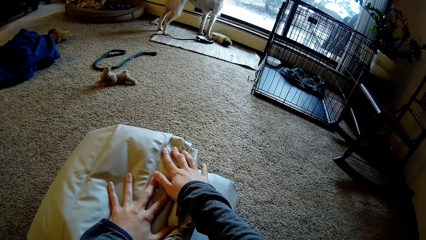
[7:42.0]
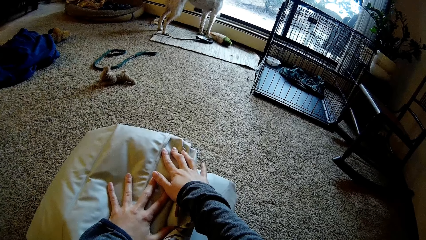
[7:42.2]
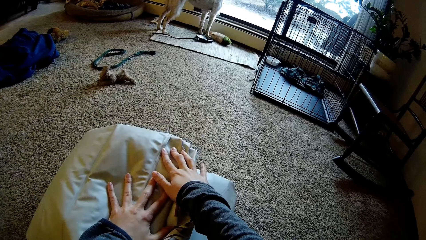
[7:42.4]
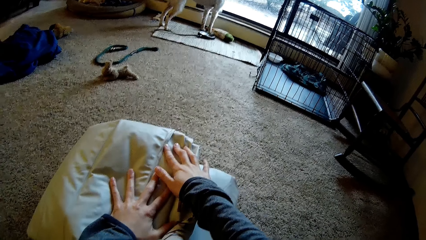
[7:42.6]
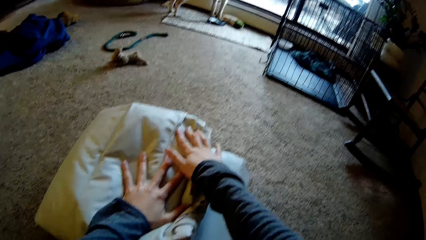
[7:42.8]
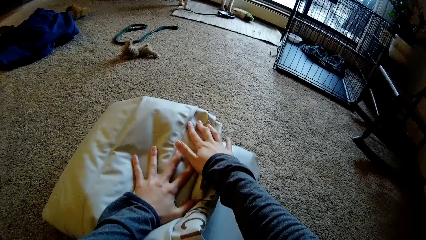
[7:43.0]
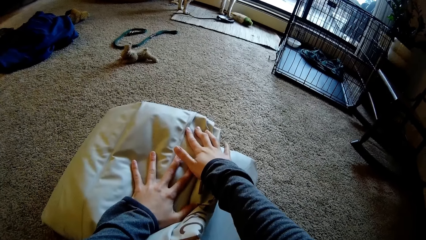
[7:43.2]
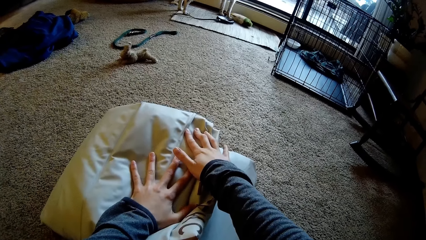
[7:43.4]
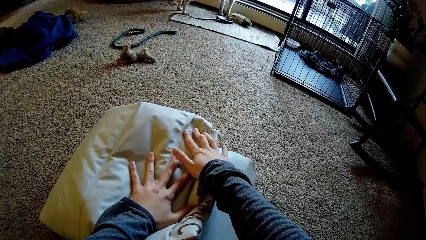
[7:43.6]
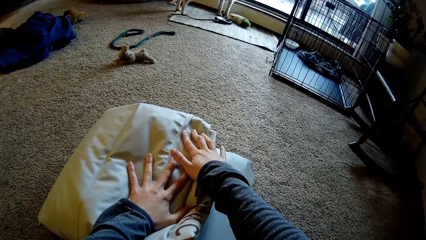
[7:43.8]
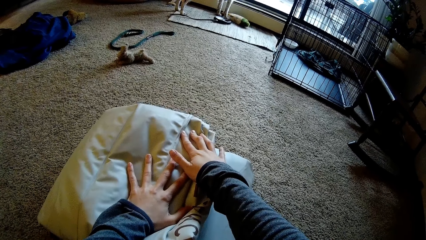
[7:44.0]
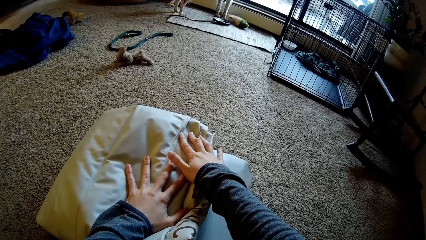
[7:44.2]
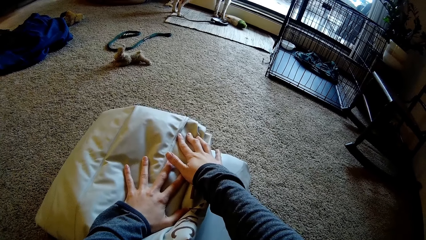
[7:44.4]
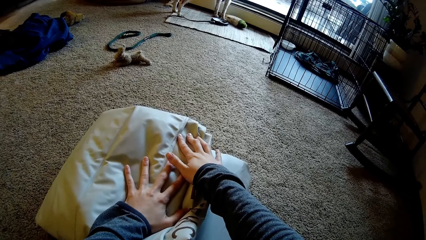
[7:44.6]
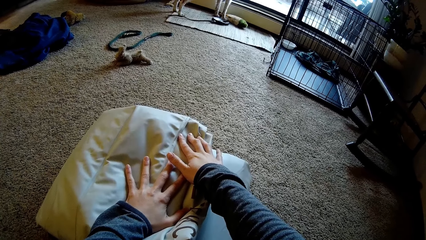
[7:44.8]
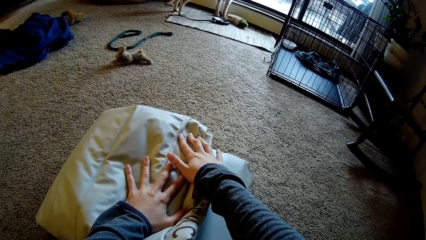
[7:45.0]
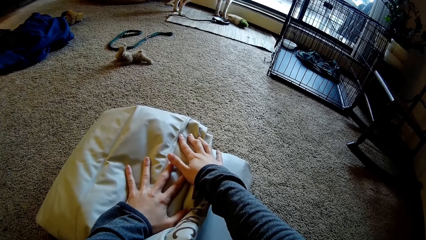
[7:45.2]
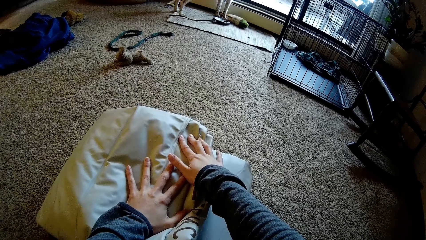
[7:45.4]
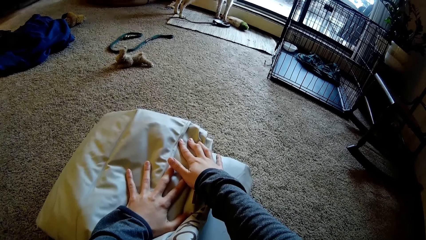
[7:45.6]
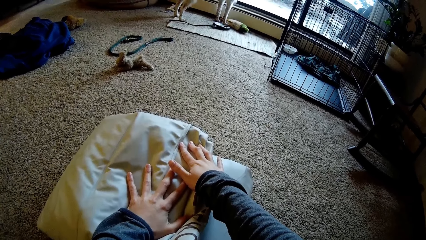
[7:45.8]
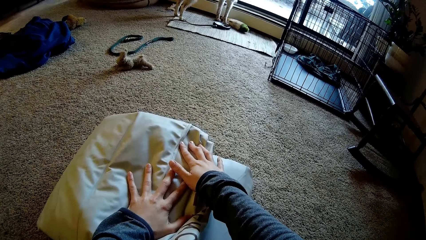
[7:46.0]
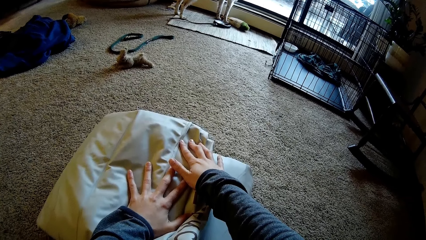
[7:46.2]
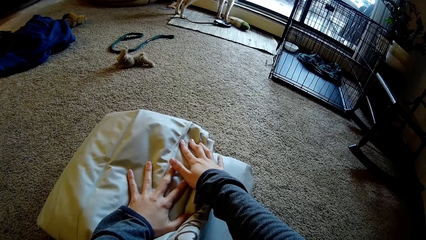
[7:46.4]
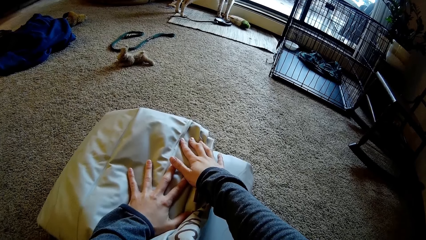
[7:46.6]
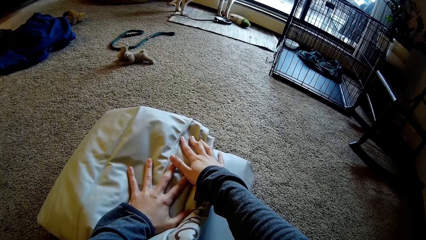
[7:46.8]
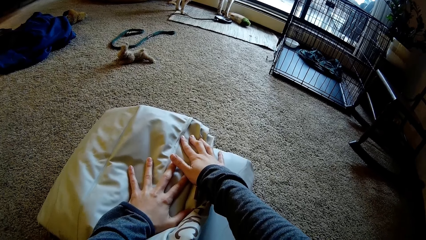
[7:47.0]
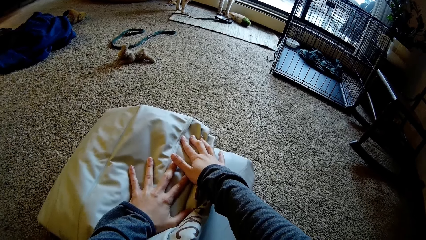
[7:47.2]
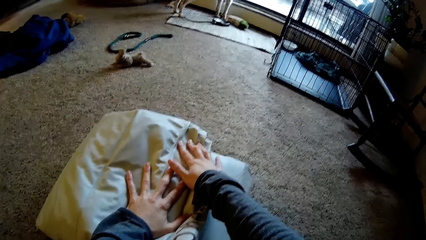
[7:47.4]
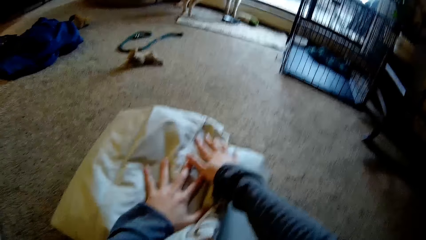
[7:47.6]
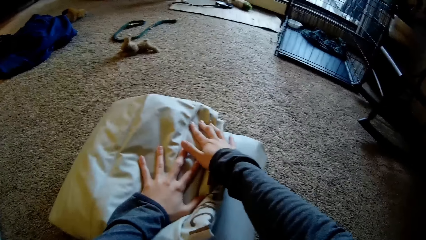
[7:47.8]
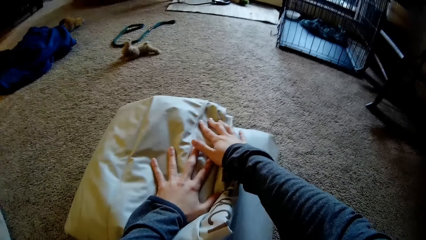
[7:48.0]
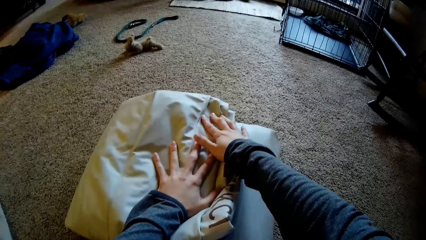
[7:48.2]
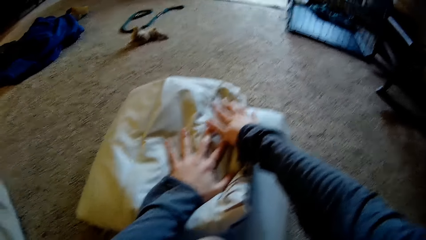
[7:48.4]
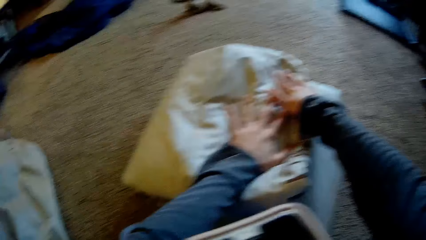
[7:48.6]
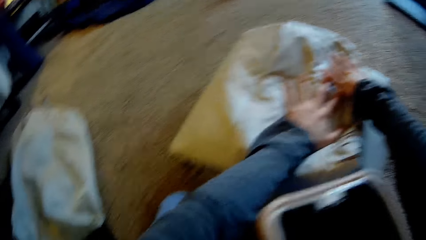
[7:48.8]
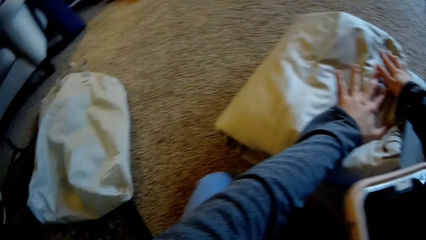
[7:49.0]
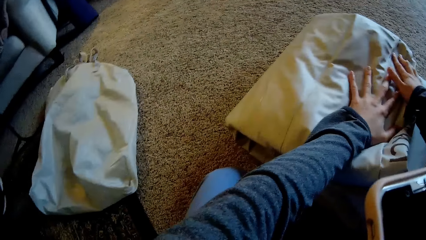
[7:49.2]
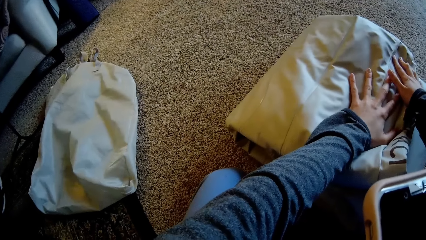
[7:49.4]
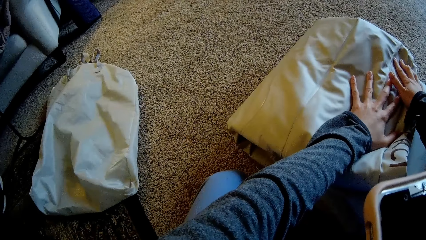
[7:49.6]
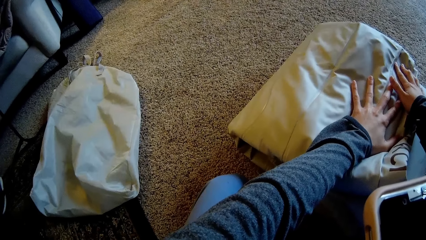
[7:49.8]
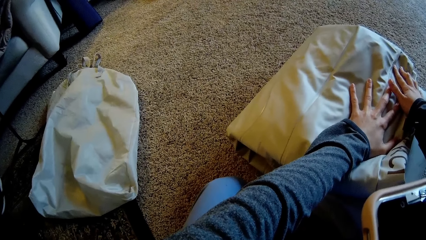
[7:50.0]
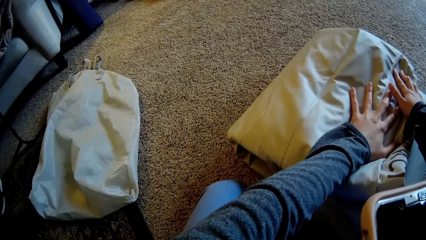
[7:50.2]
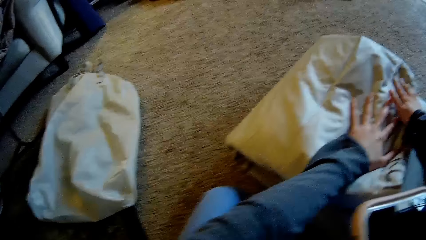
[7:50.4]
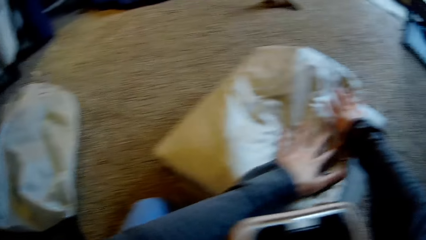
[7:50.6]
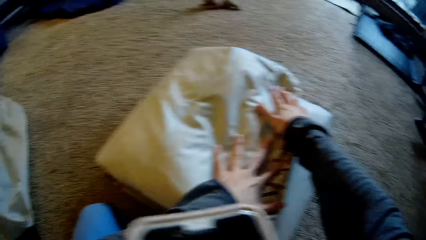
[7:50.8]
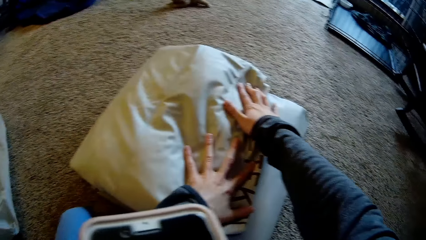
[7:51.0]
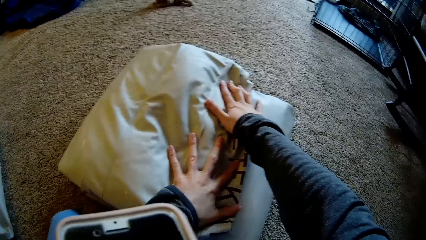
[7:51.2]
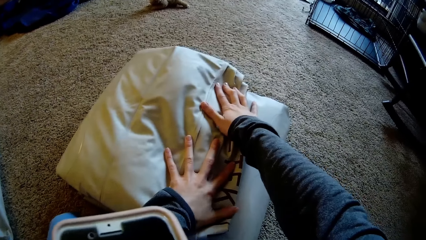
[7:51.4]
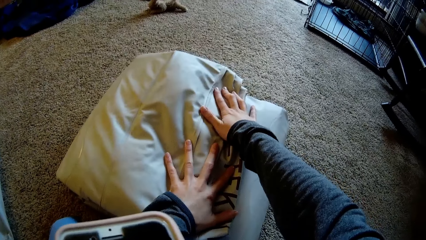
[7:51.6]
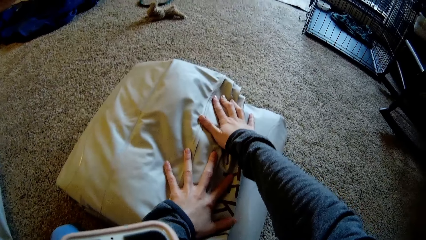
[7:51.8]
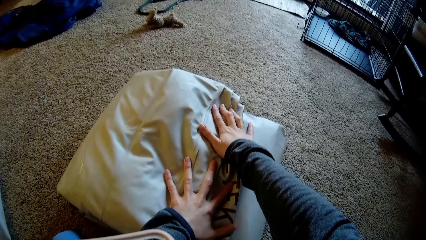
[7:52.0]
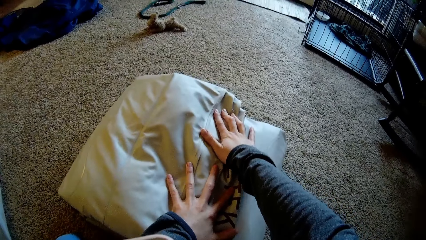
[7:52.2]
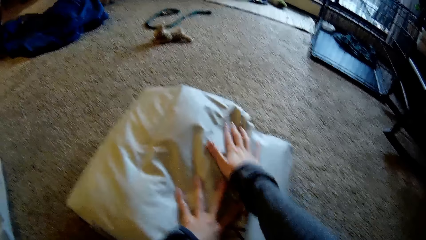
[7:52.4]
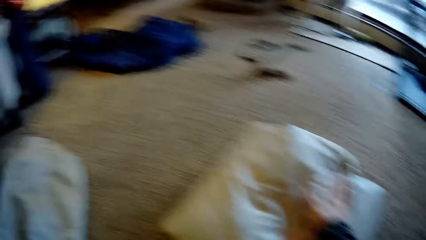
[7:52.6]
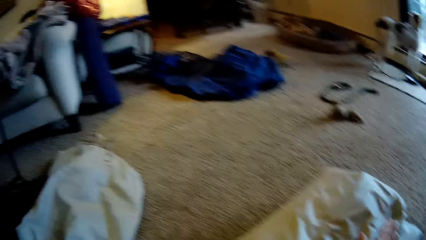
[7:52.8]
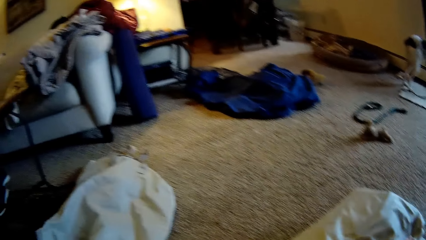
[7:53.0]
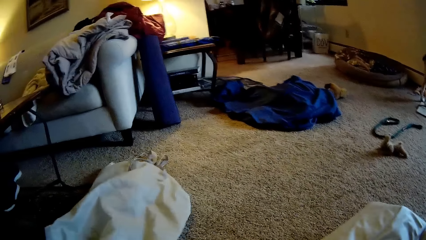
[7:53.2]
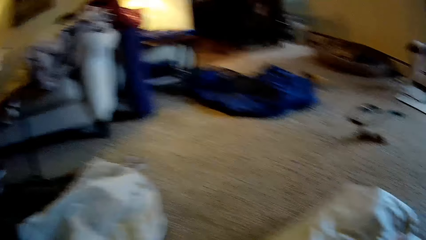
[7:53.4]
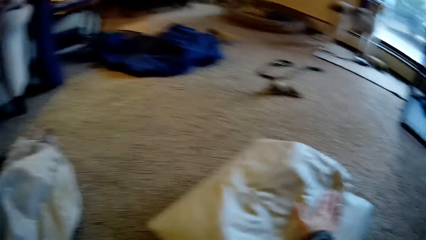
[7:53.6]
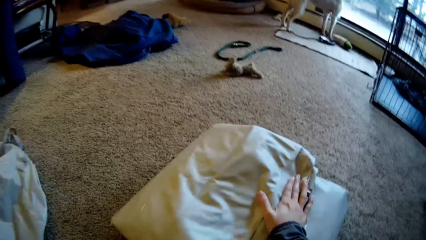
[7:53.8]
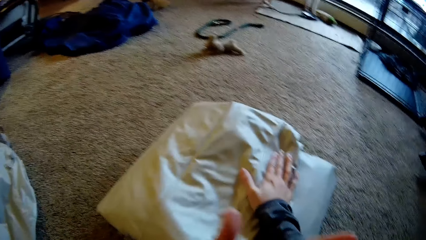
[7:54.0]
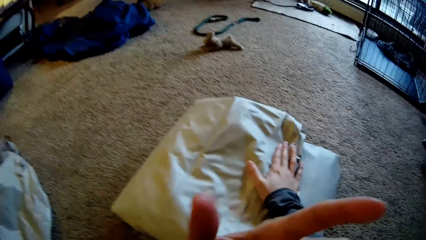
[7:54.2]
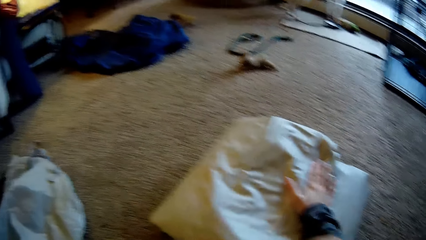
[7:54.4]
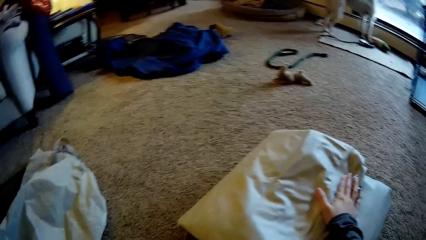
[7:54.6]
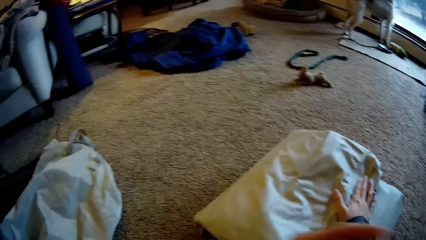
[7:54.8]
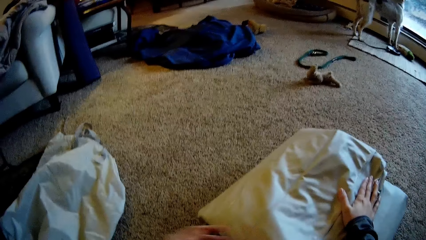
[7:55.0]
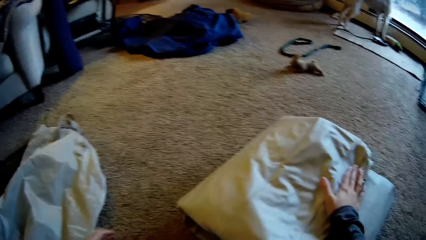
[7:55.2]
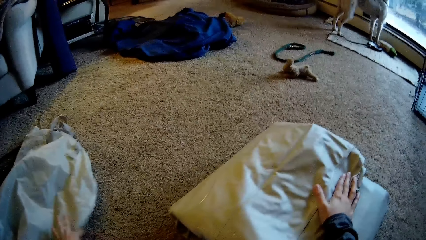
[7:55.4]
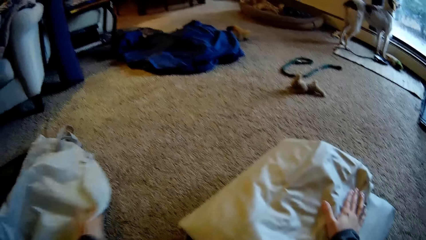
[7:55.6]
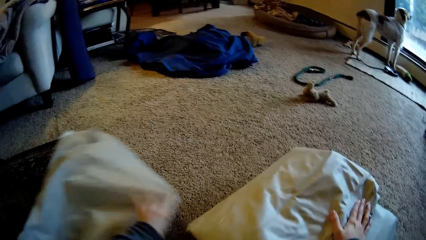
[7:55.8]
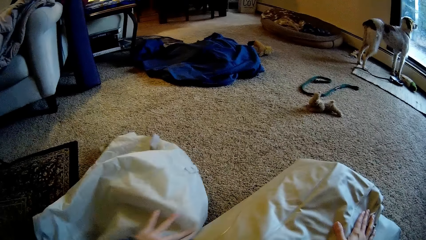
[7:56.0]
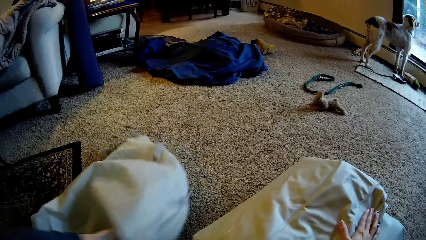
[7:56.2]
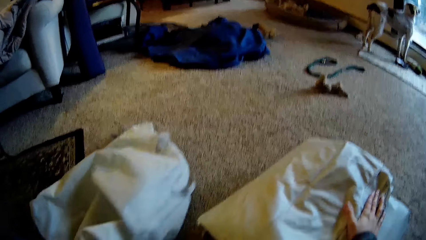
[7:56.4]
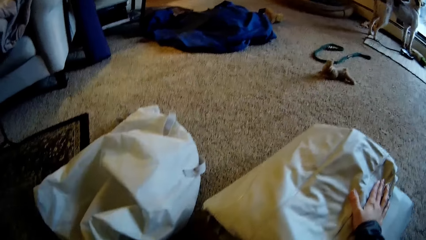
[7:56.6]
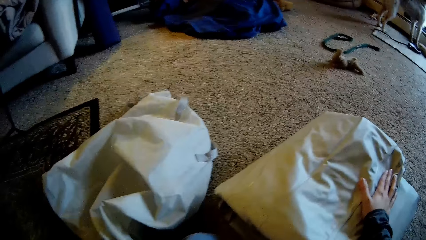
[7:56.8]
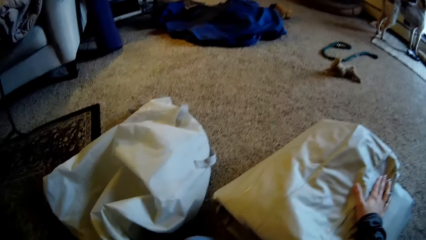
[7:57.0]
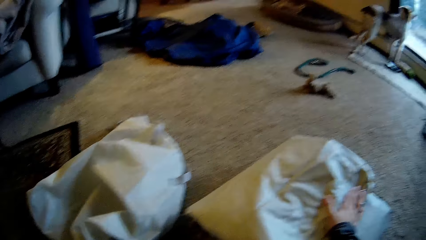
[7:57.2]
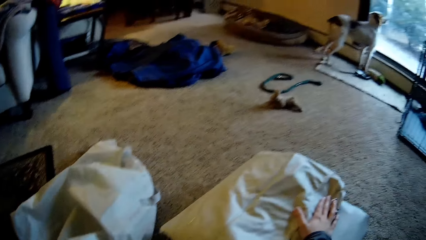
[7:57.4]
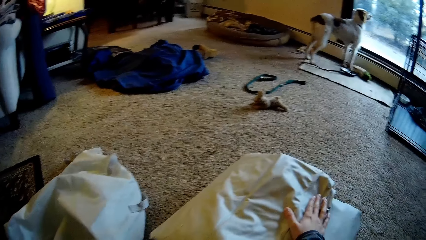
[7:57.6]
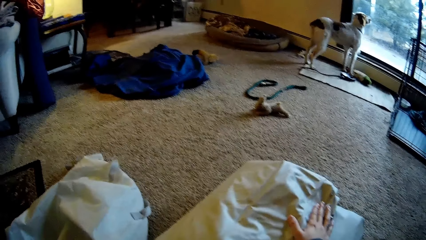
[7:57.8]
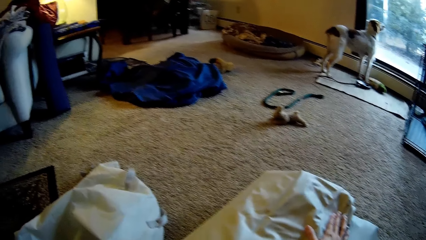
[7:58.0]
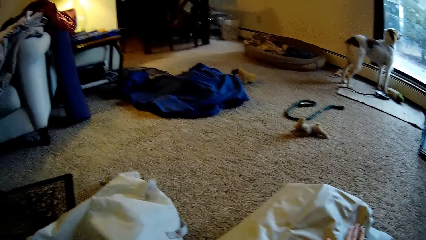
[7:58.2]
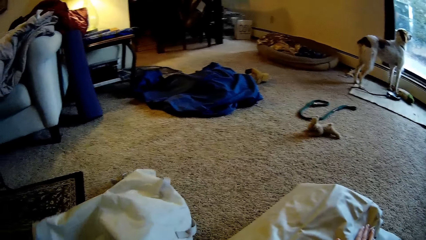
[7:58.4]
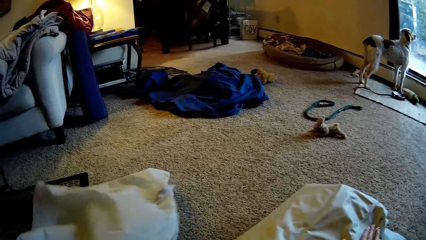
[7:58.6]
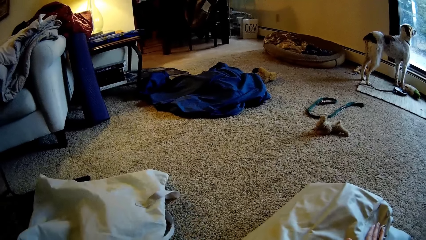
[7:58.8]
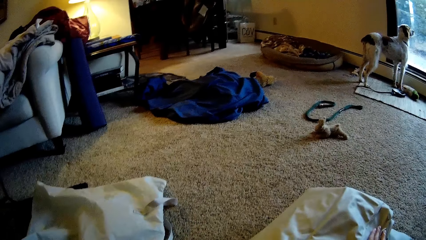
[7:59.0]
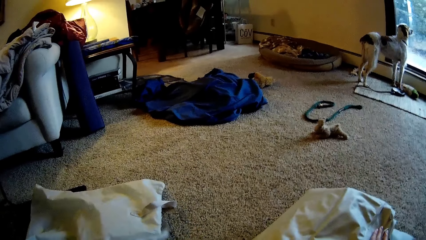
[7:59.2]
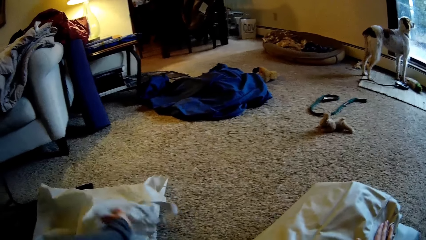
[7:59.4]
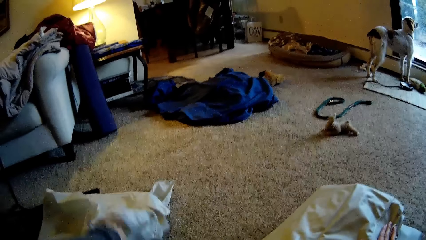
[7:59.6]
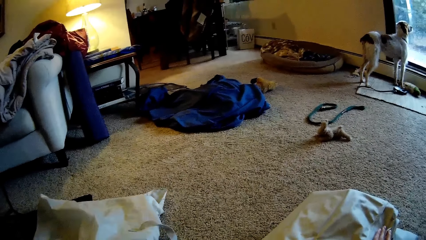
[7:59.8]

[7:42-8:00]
The camera wearer lifts the cell phone up. They hold the duvet with two hands. They pull something from the floor.
